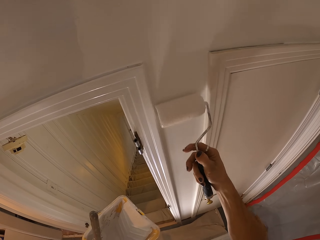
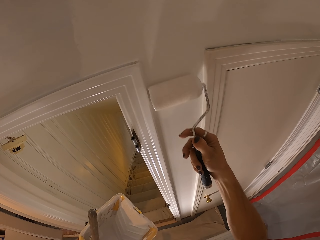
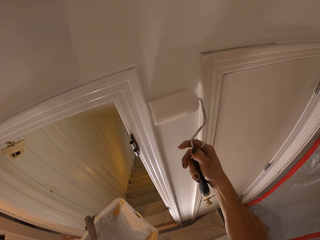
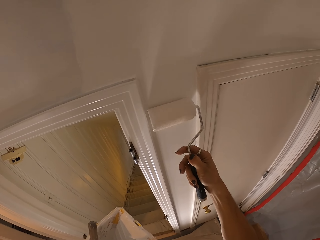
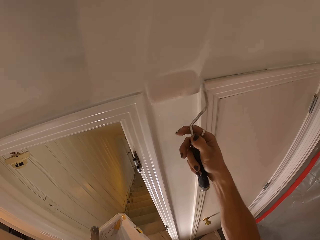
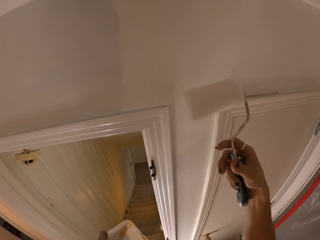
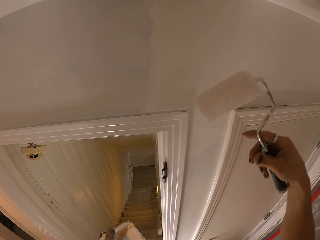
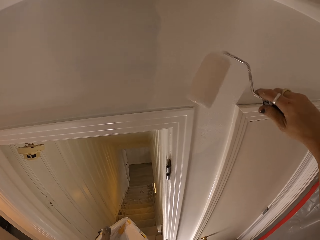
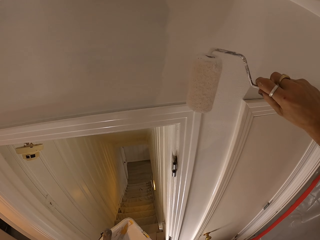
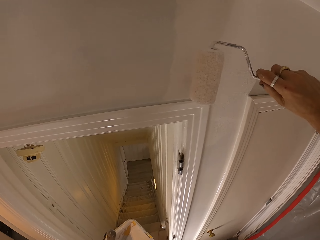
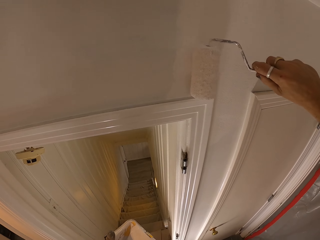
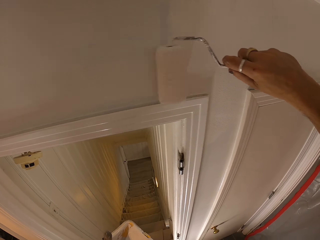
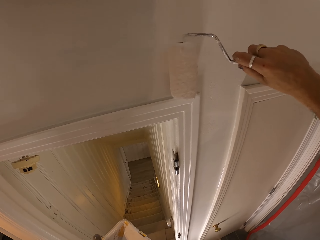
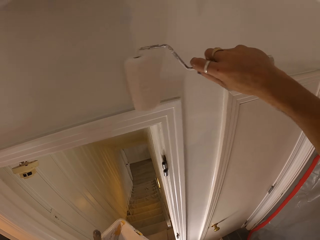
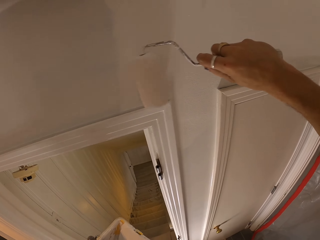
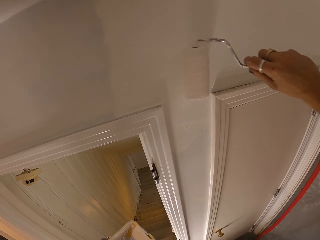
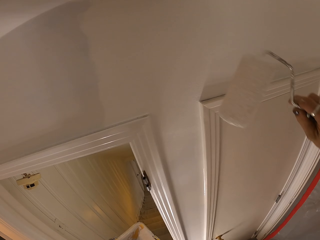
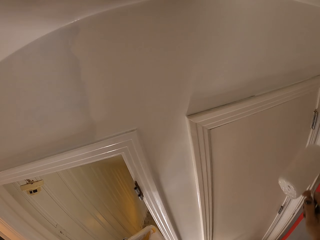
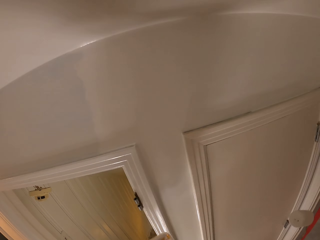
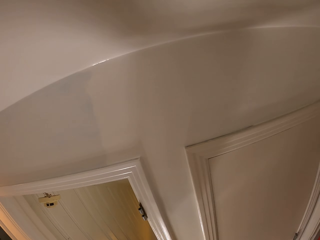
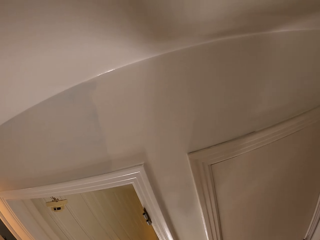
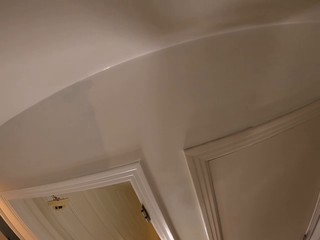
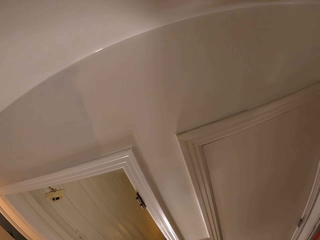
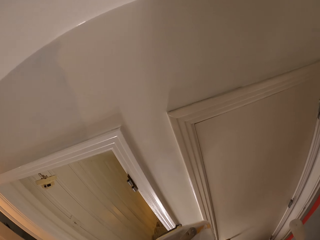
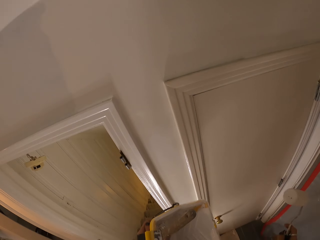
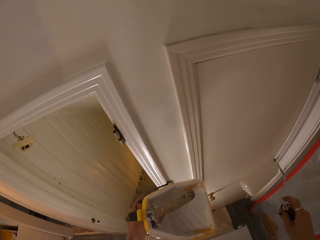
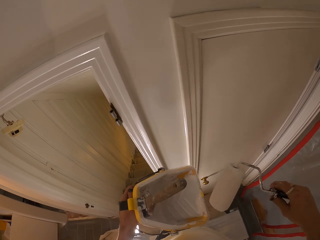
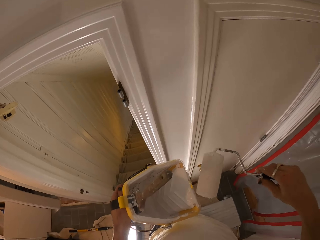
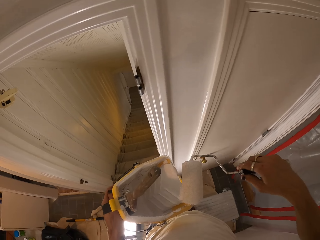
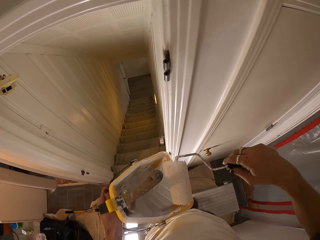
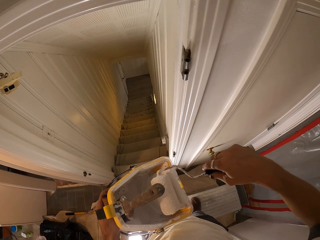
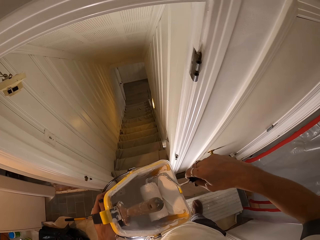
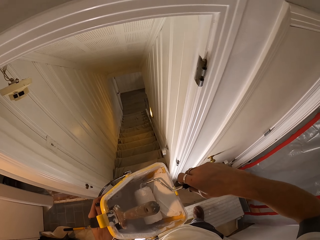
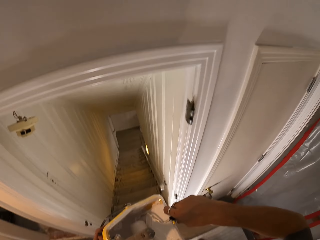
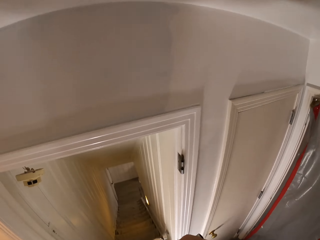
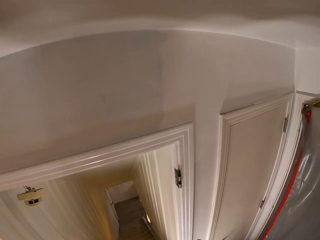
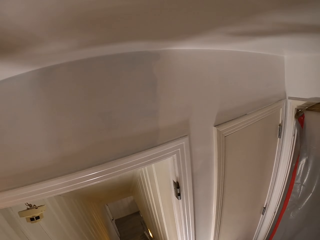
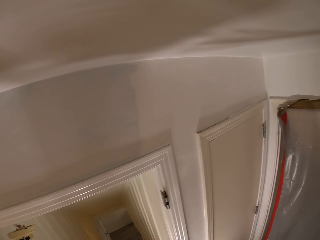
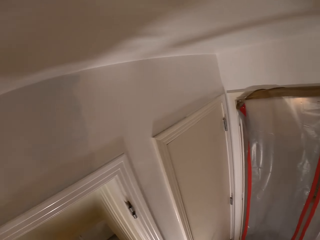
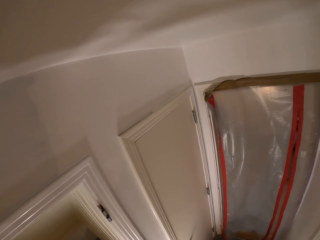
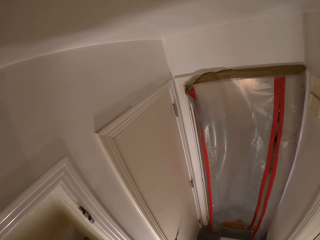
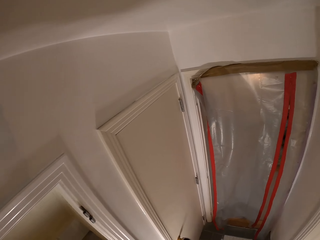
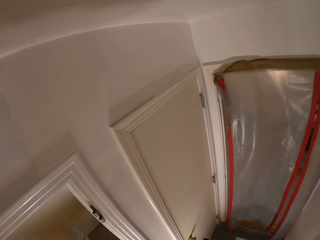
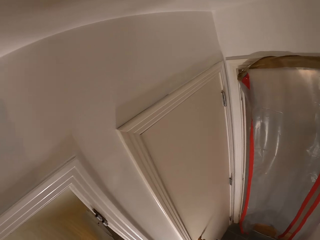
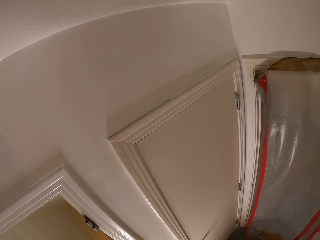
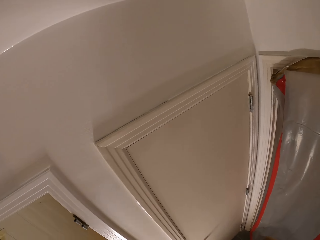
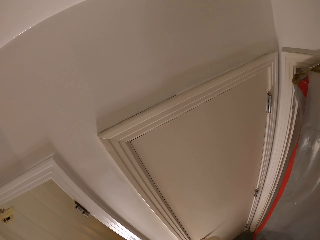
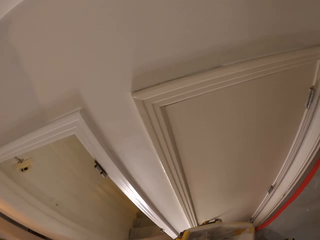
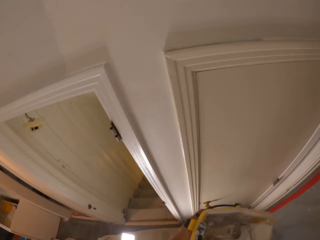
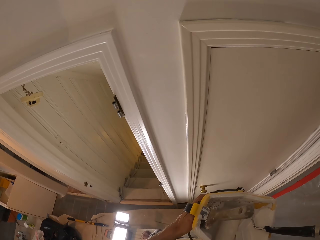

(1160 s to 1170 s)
The camera wearer dips the paint roller on the paint bucket. He drops the trim roller into the bowl of paint with his right hand.

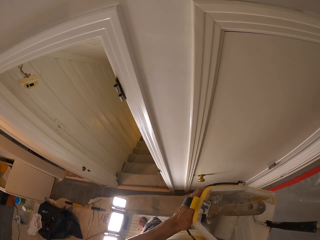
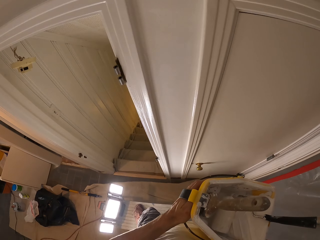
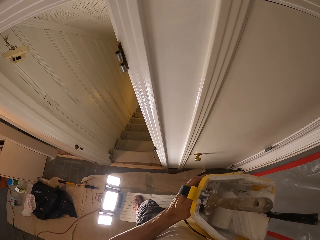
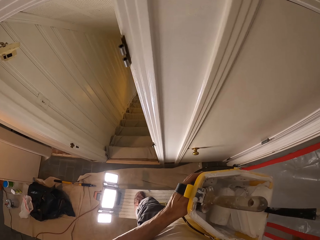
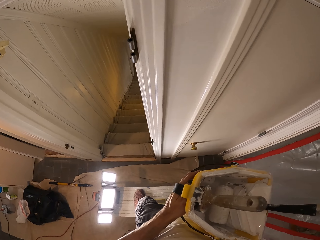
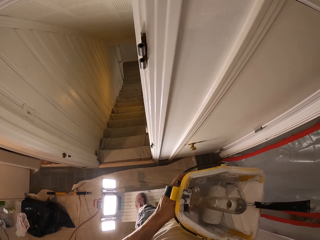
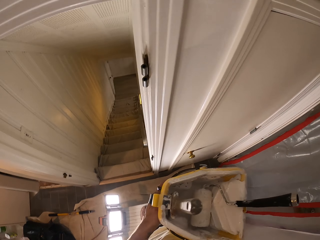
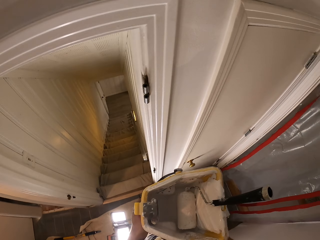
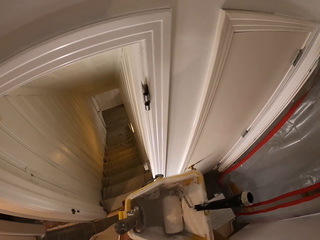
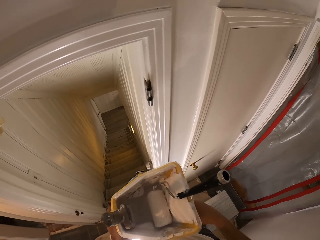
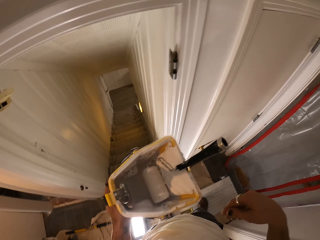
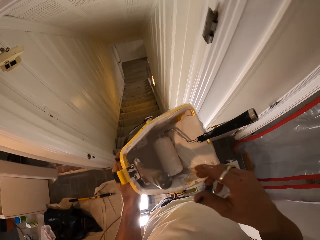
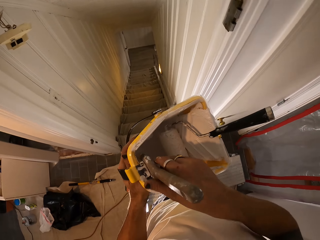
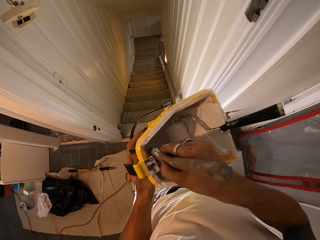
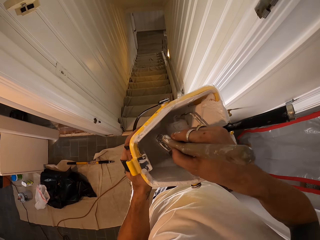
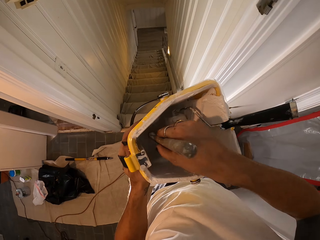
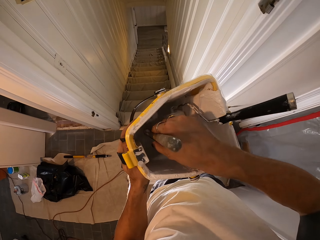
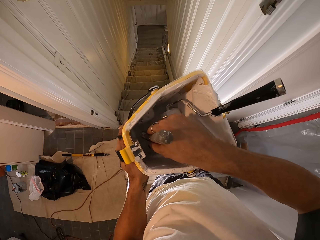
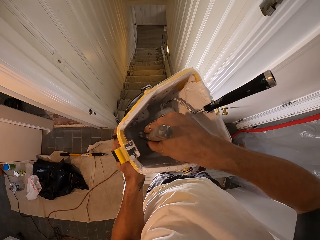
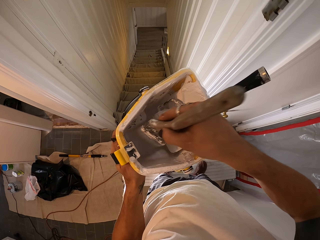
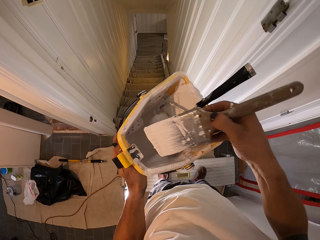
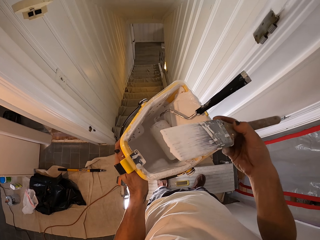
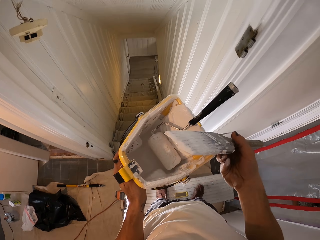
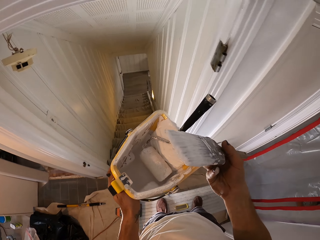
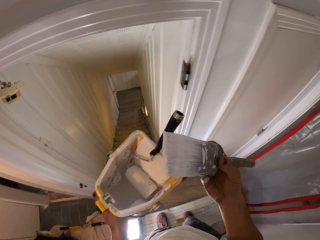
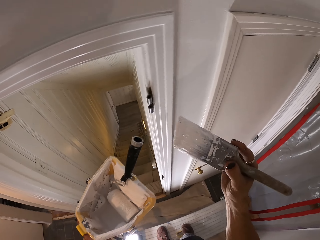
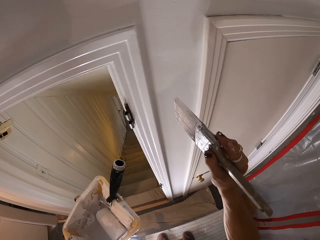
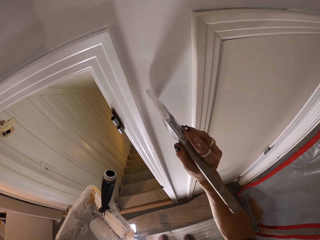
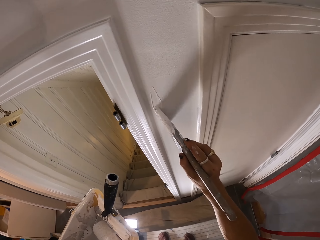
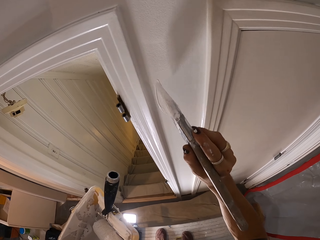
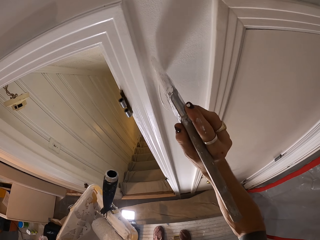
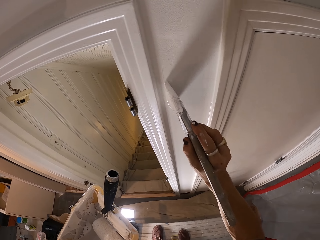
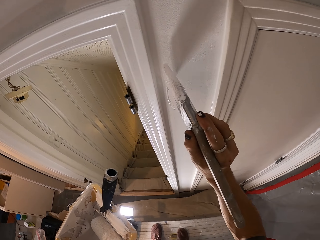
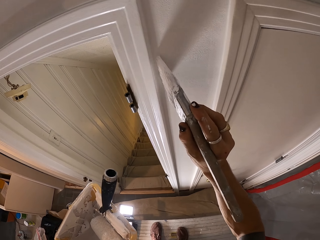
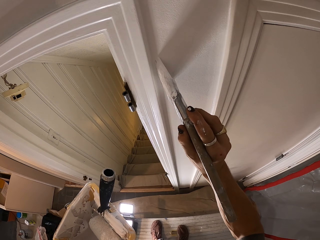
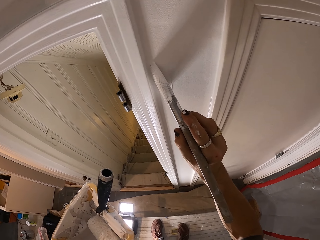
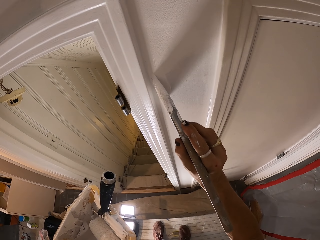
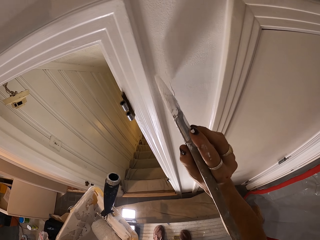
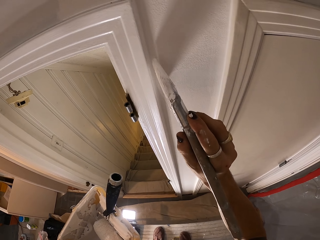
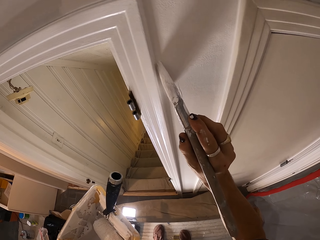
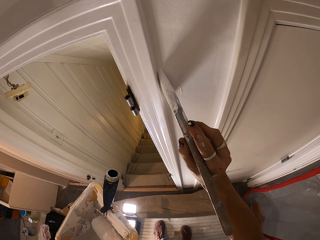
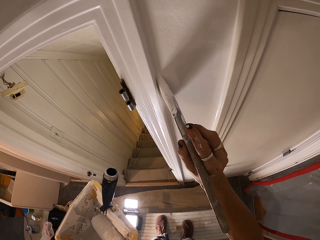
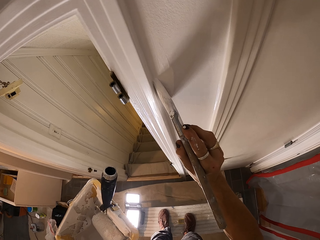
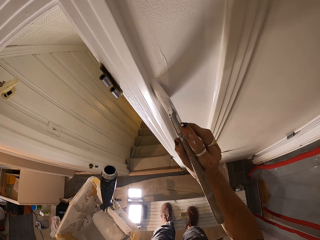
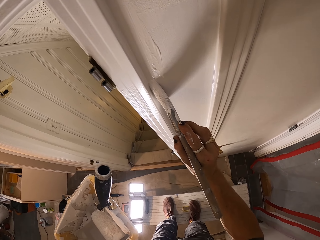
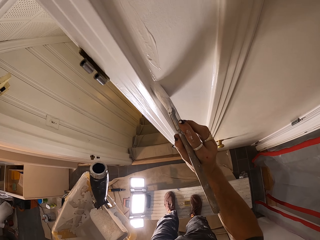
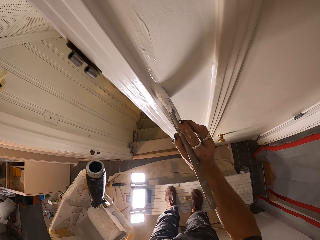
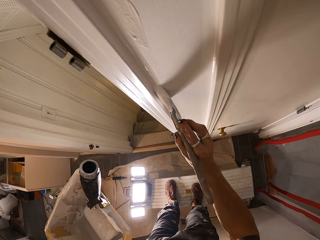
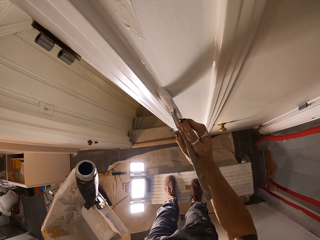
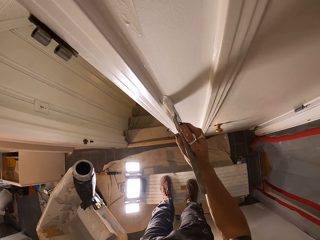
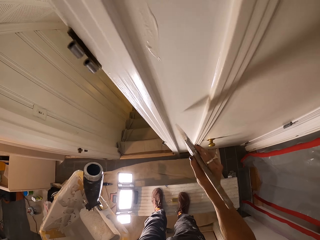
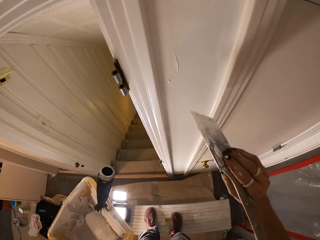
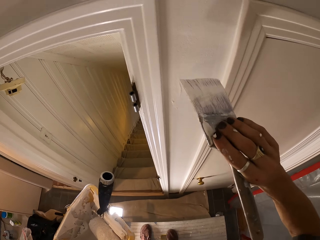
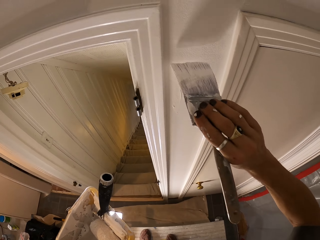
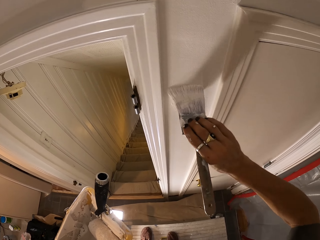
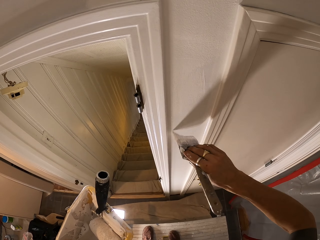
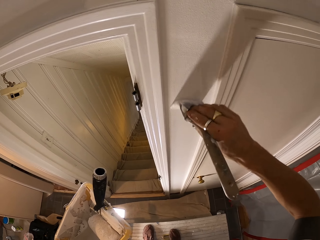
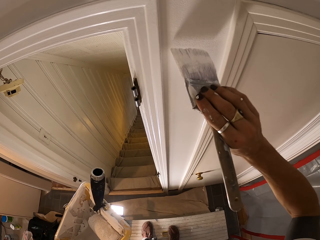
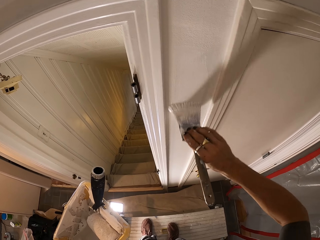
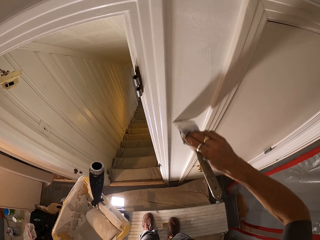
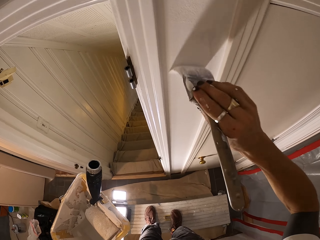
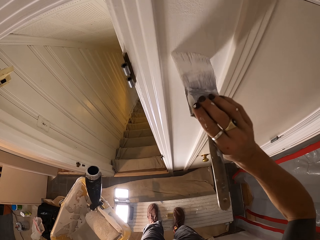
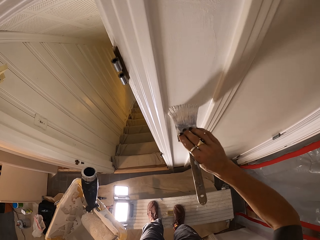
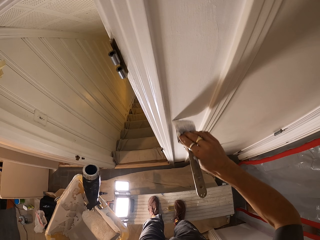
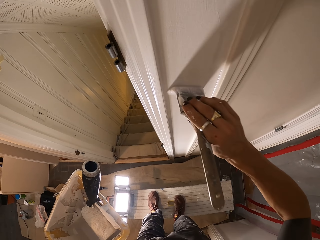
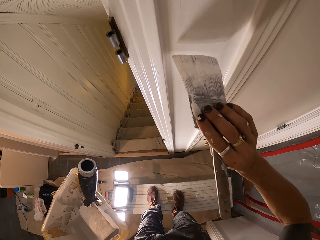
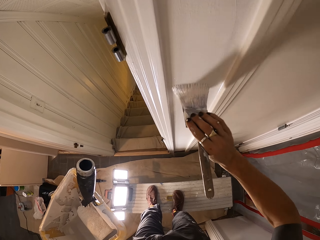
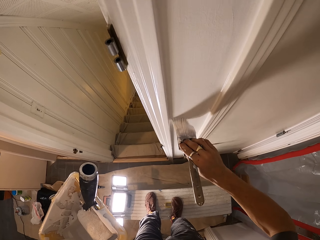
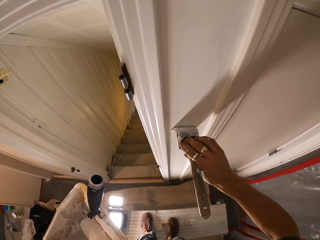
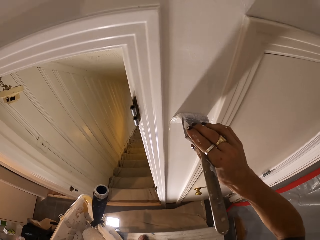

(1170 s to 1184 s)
The camera wearer picks the paintbrush from the bowl of paint with his right hand. He dips the paintbrush into the bowl of paint with his right hand. He paints the wall with the paintbrush in his right hand.
